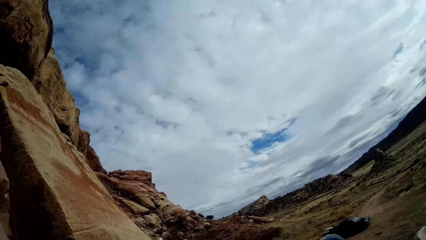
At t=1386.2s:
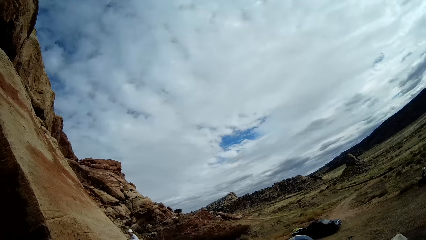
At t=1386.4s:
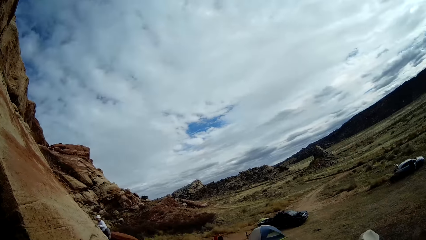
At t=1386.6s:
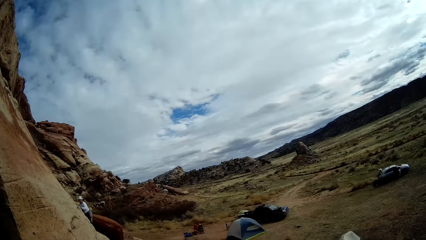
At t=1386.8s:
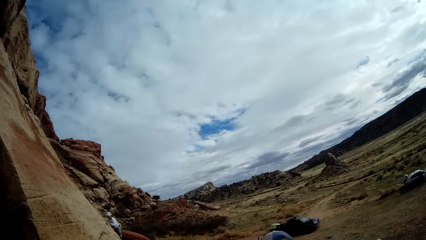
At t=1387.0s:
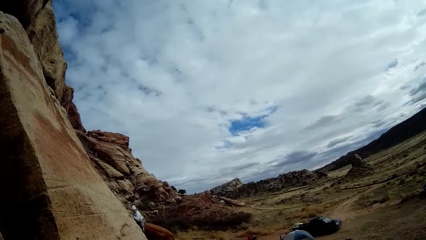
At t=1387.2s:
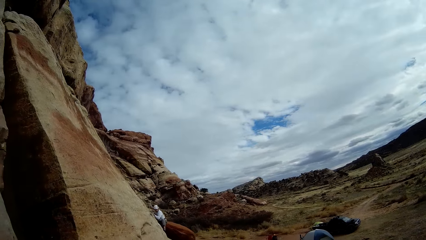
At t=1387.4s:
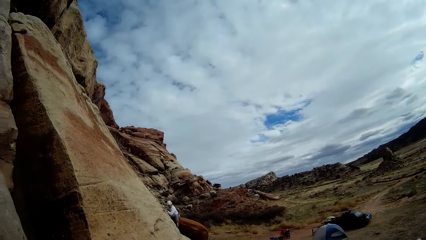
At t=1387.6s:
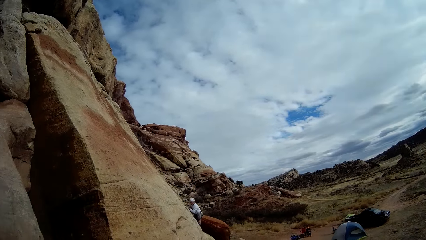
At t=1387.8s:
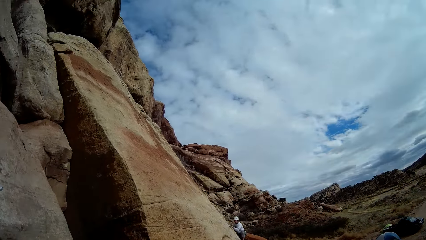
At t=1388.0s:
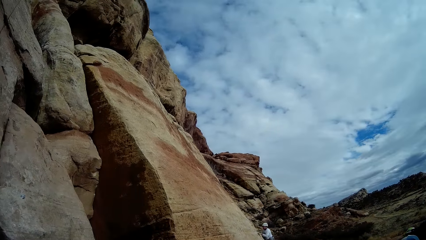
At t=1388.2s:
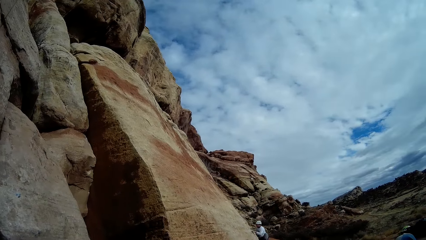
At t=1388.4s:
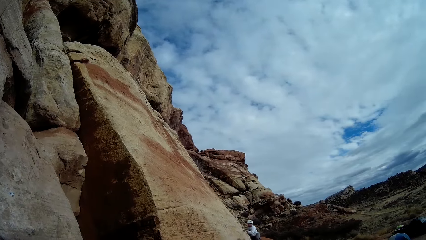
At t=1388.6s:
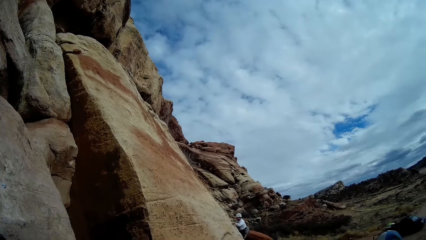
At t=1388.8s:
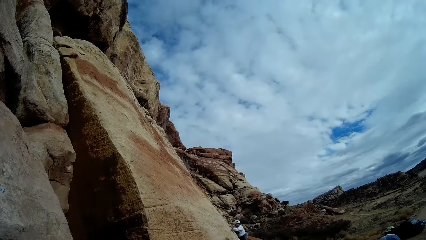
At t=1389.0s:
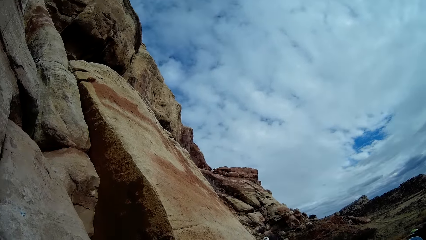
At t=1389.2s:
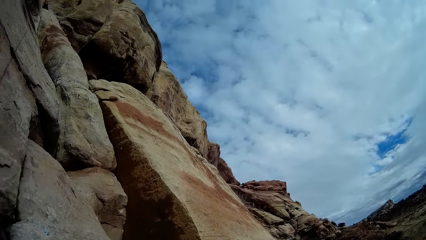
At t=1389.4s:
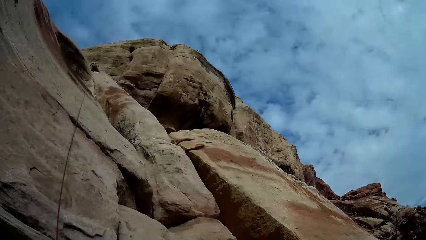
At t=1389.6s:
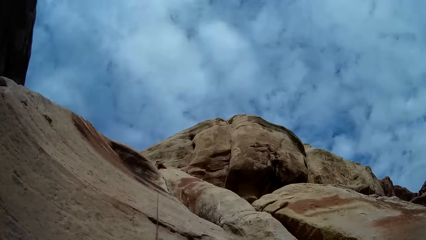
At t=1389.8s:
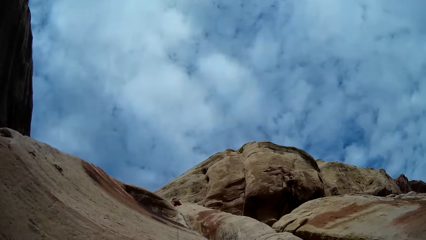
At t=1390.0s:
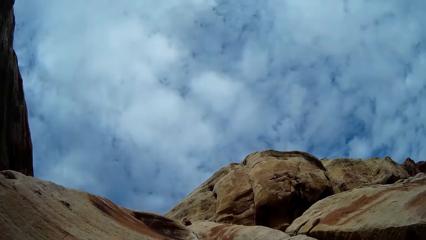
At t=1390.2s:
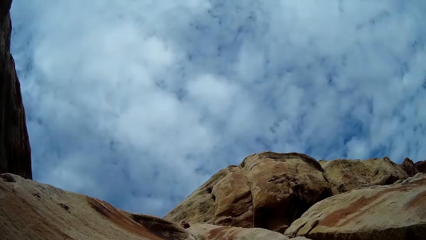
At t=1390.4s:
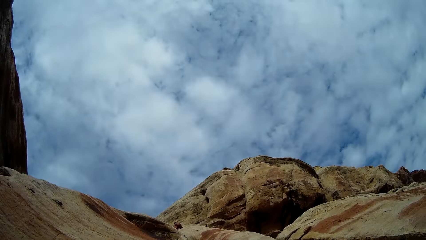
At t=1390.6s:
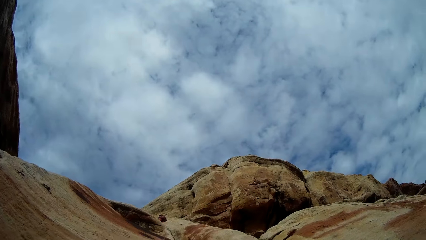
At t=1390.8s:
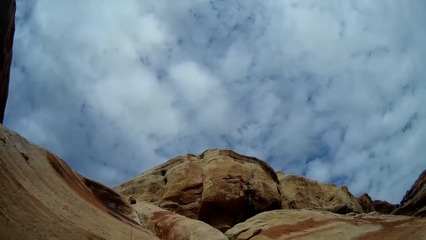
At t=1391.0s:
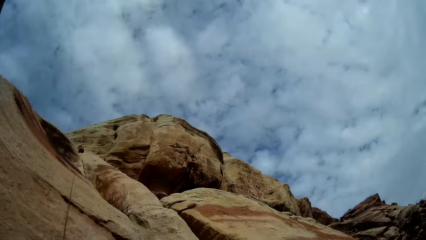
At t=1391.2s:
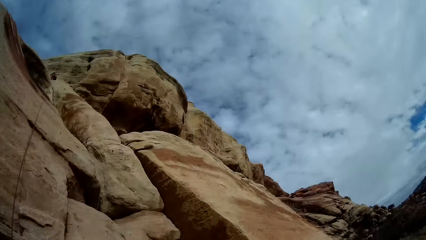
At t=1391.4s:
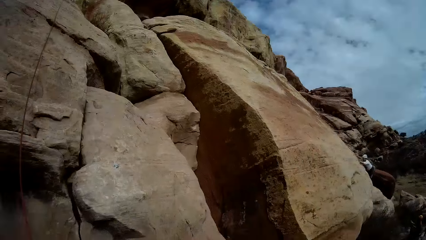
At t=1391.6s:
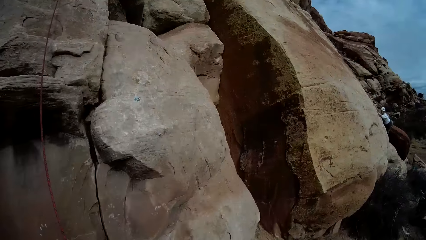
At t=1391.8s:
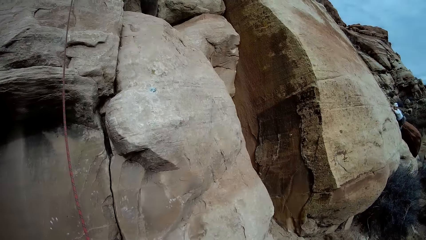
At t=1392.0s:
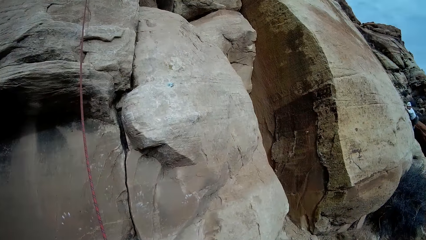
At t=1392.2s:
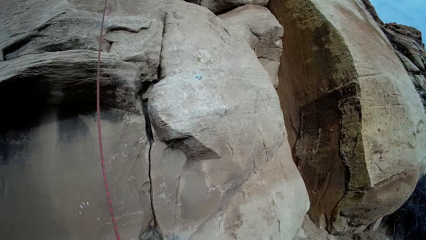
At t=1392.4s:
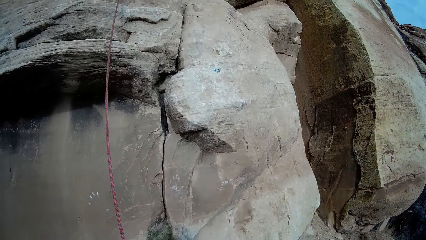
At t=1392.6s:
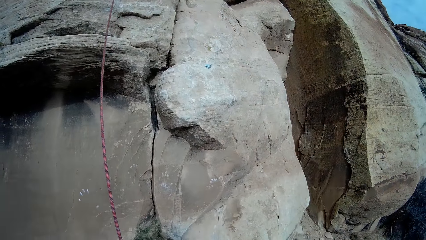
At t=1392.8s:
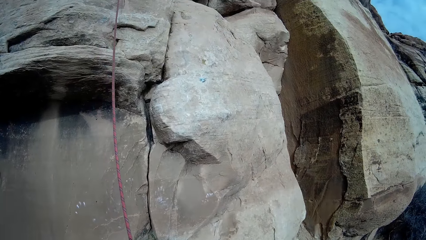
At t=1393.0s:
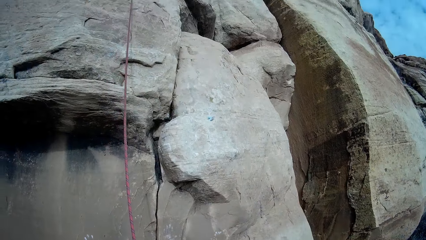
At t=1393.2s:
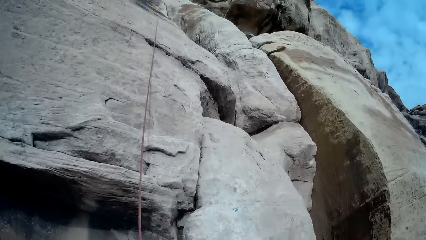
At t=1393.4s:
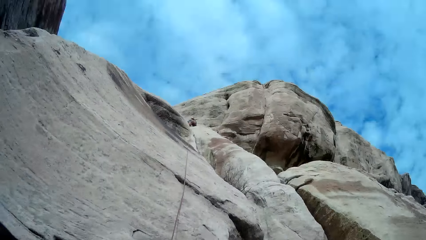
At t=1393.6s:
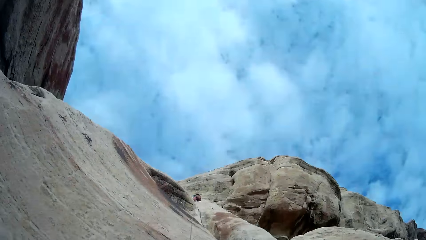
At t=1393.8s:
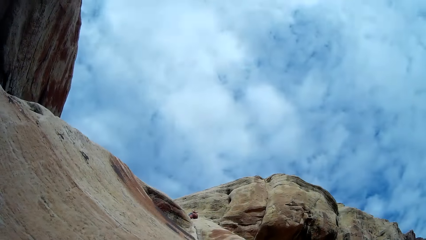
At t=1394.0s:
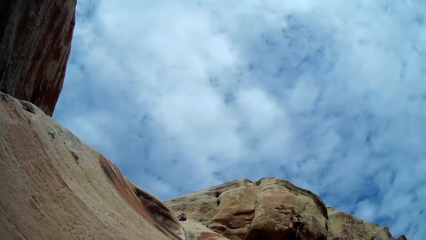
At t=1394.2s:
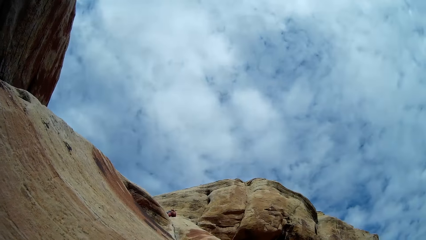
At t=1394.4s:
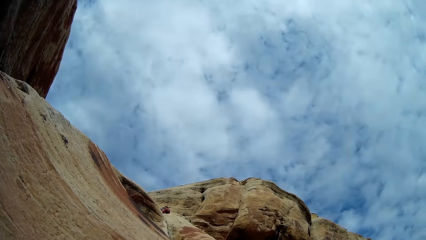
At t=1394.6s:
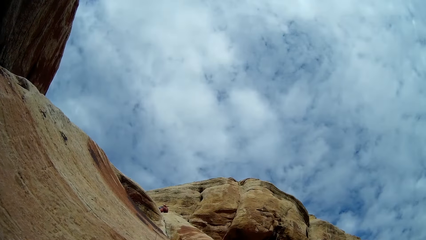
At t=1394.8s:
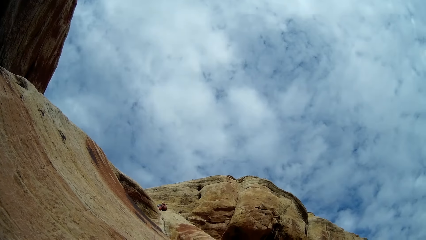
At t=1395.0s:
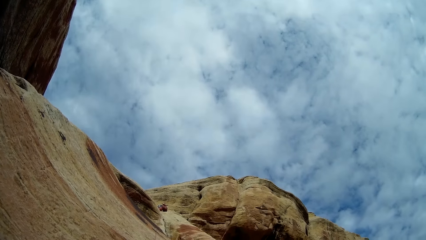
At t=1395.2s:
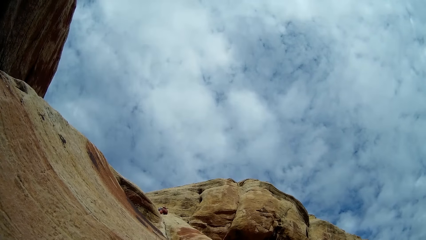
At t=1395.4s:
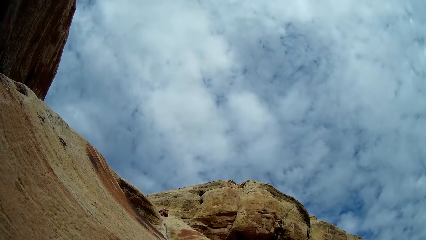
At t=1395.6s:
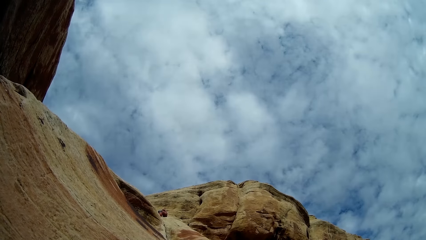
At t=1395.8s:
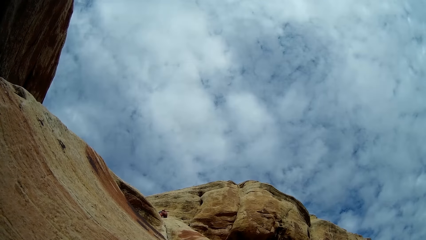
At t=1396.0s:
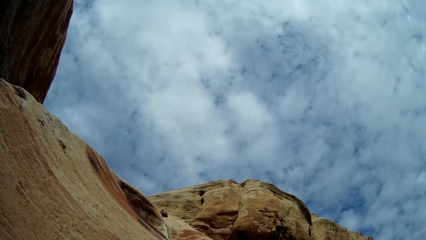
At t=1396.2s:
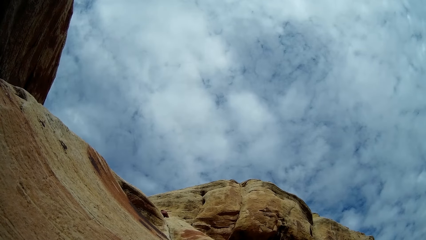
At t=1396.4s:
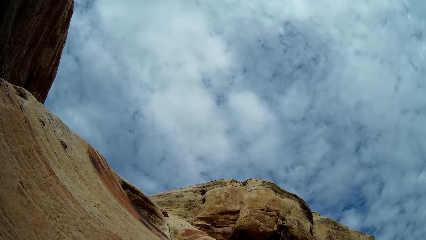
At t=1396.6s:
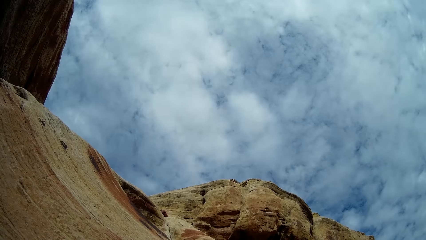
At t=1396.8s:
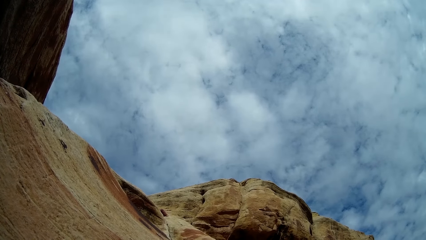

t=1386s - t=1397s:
A person does something. The person climbs a mountain. The camera wearer looks up the hills. They look around the hills. They look up the hills.

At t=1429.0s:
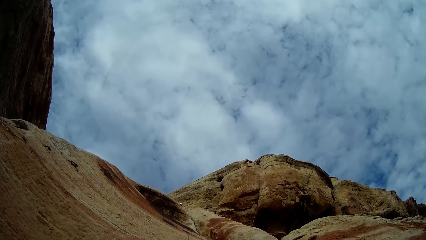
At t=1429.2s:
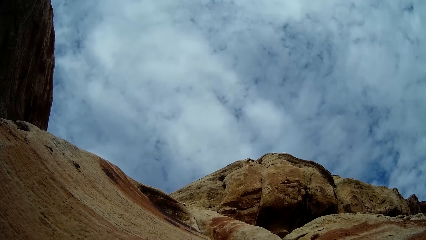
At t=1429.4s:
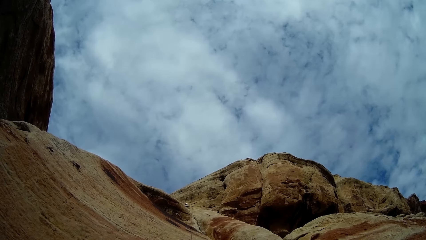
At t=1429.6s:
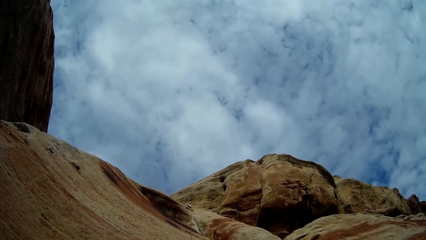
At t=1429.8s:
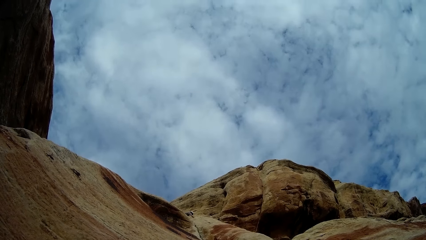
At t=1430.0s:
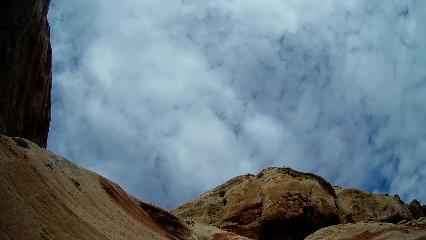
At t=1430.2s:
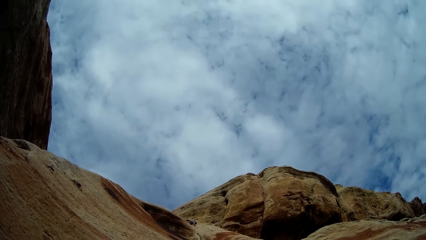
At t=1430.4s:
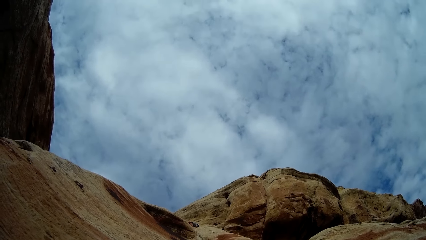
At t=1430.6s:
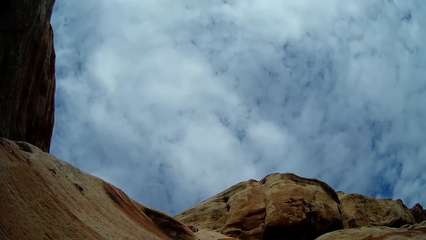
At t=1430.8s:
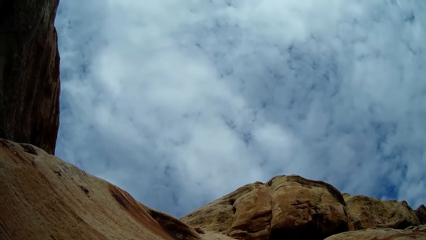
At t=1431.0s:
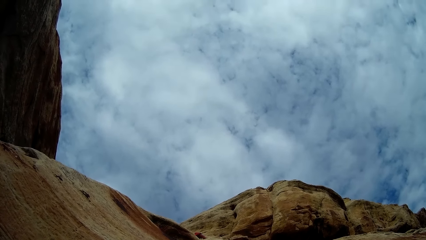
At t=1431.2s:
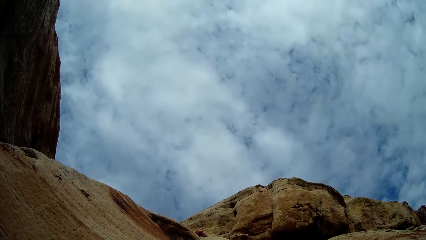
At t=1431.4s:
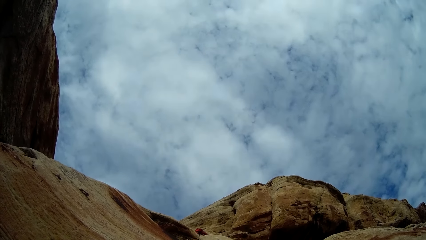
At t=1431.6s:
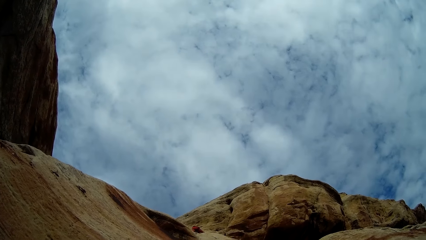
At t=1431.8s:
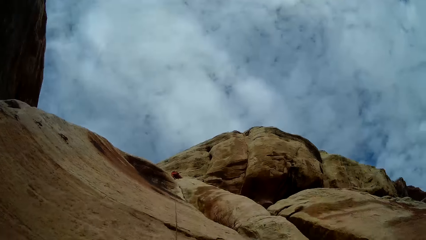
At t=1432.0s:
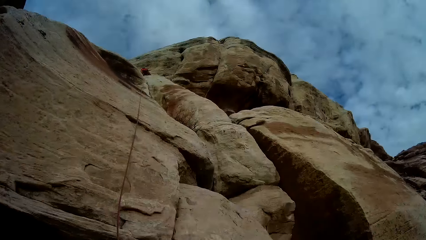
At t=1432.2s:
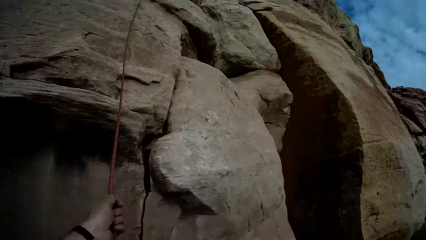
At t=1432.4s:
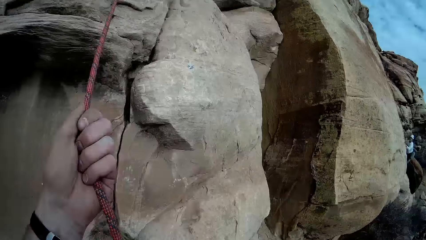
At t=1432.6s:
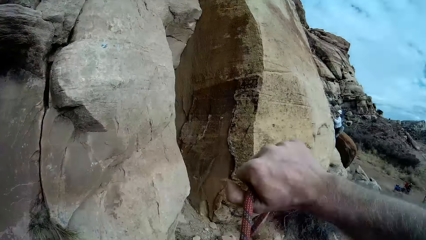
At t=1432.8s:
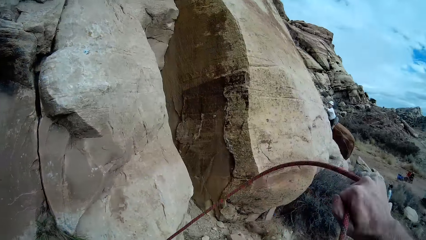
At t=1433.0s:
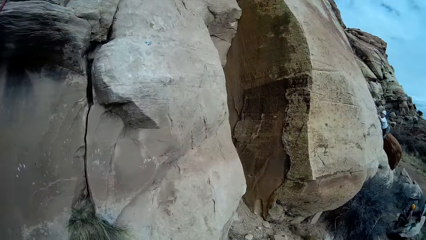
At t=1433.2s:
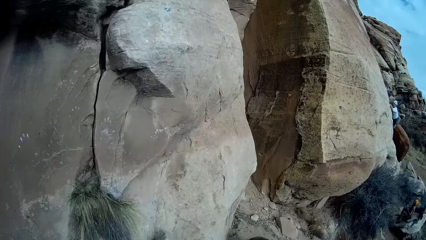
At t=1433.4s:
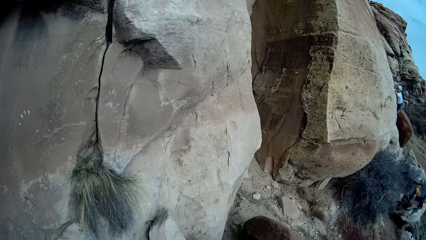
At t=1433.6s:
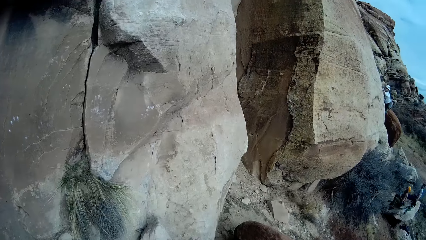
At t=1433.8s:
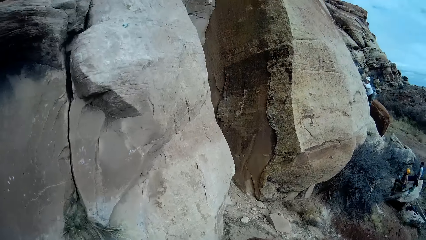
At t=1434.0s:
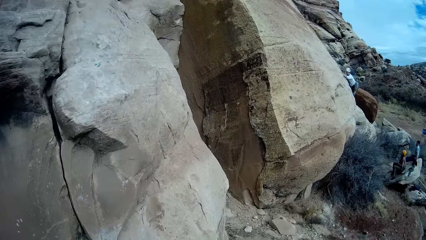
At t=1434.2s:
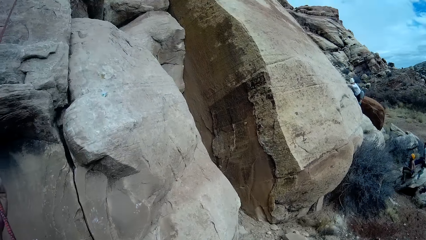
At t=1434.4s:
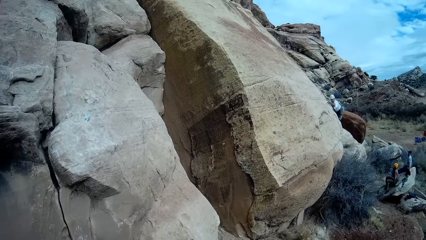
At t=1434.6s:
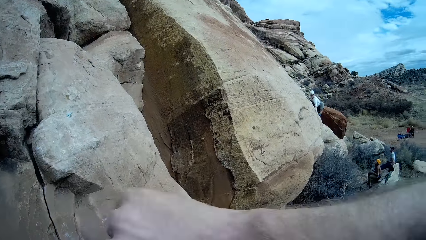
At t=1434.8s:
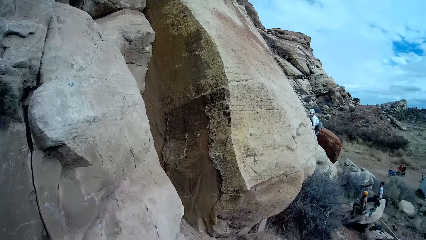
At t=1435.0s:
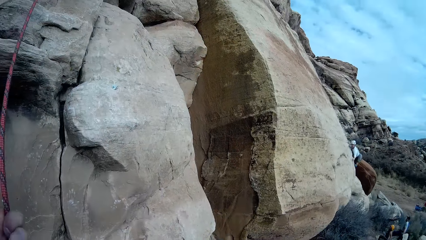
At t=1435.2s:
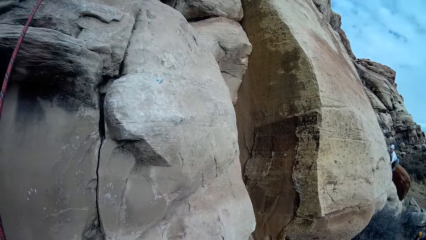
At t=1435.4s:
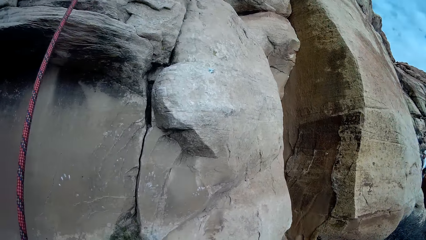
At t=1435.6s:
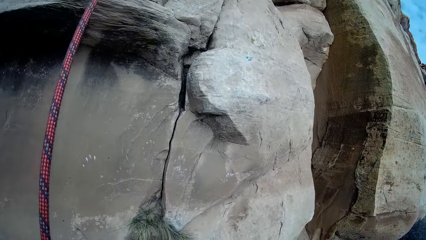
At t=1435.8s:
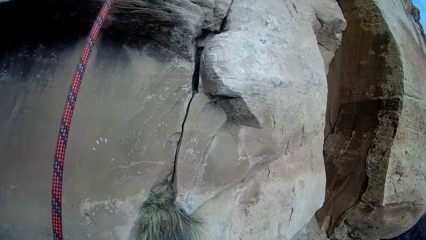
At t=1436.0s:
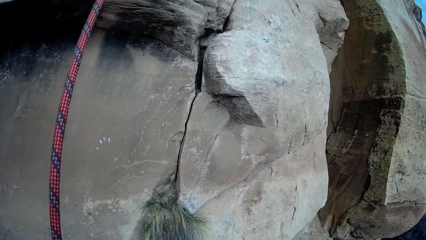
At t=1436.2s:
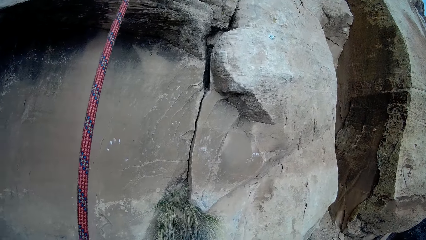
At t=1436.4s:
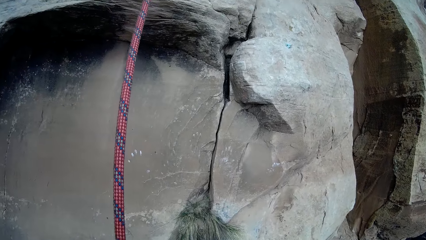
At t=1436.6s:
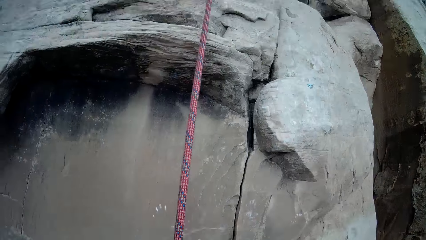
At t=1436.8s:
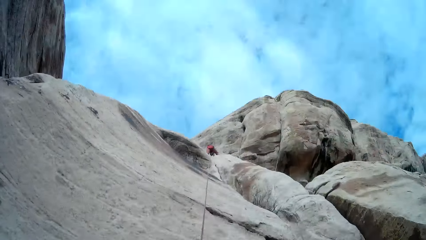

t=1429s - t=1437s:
A woman climbs down from the mountain with a second rope. The camera wearer holds a rope. They adjust the rope. The woman does something.
